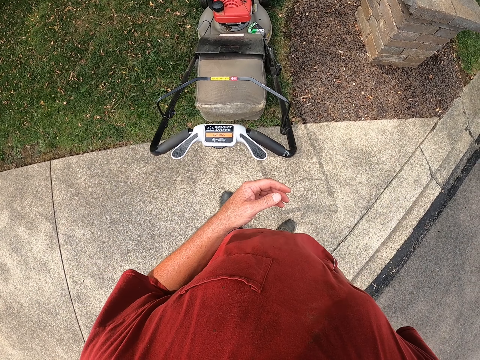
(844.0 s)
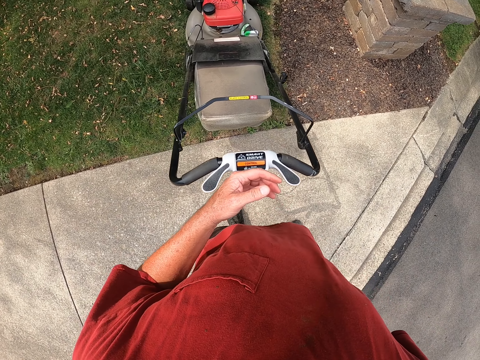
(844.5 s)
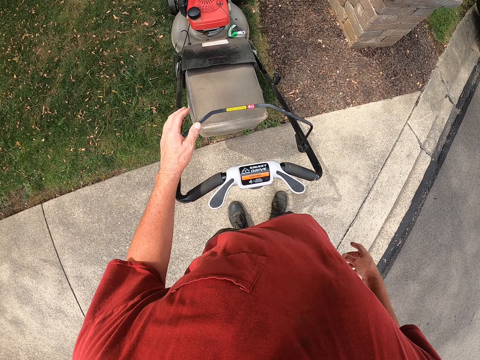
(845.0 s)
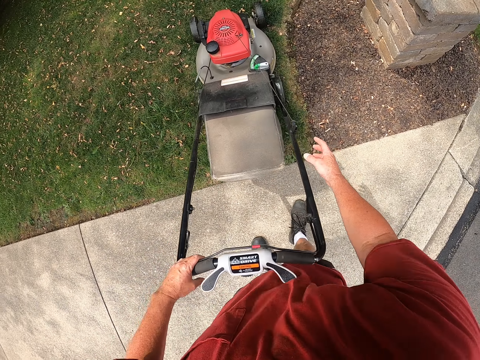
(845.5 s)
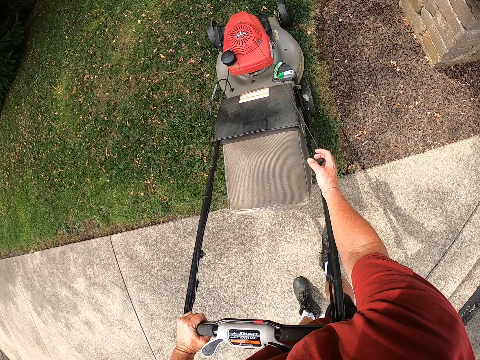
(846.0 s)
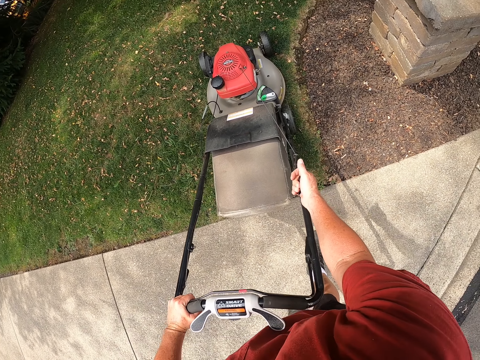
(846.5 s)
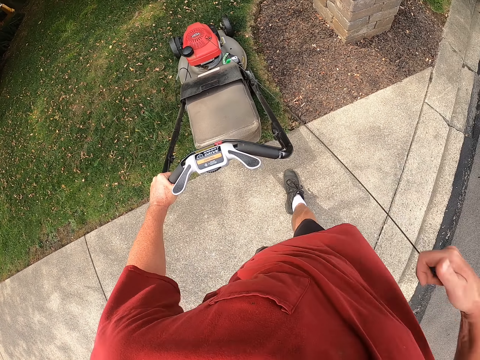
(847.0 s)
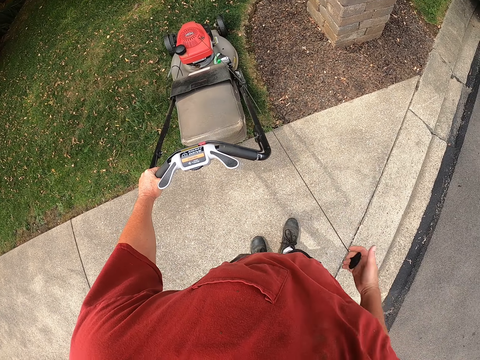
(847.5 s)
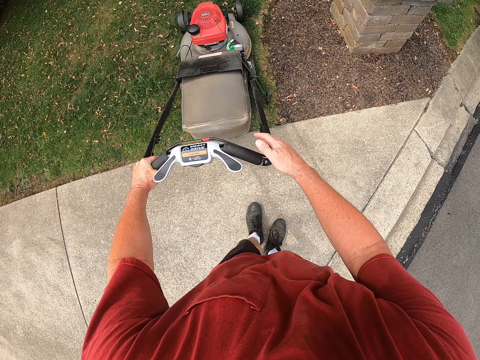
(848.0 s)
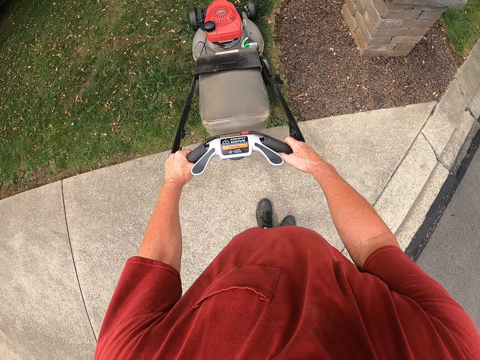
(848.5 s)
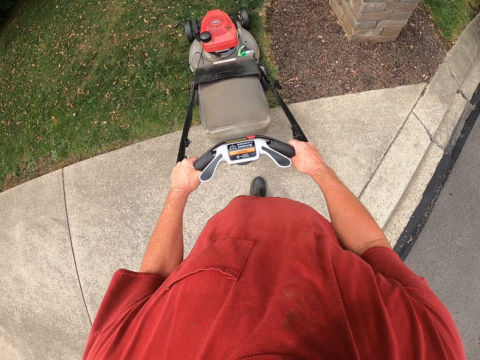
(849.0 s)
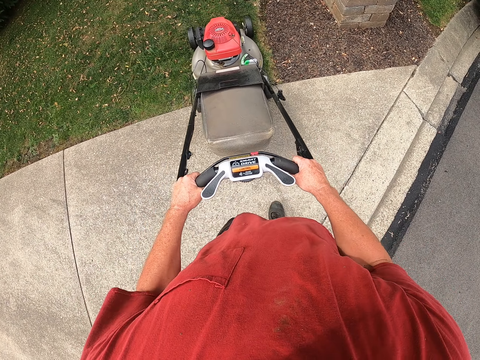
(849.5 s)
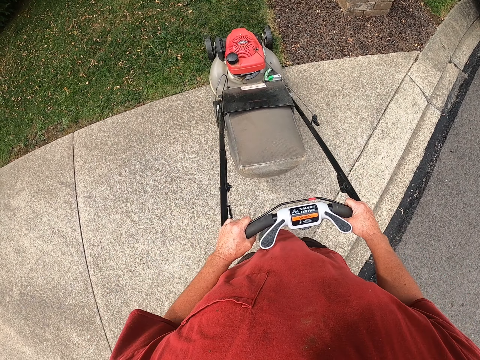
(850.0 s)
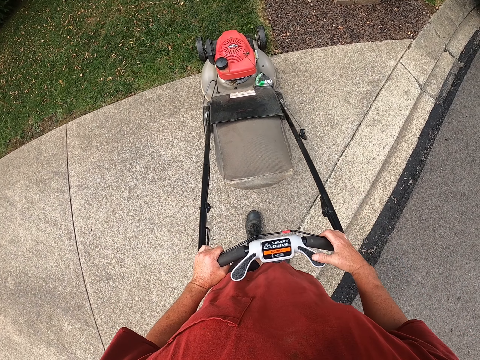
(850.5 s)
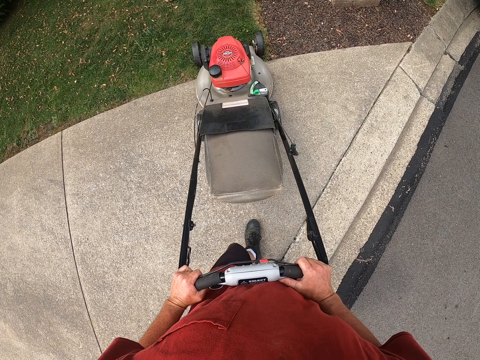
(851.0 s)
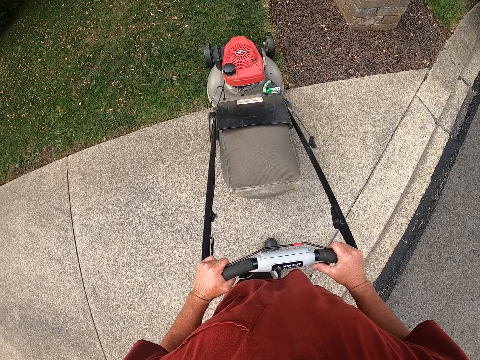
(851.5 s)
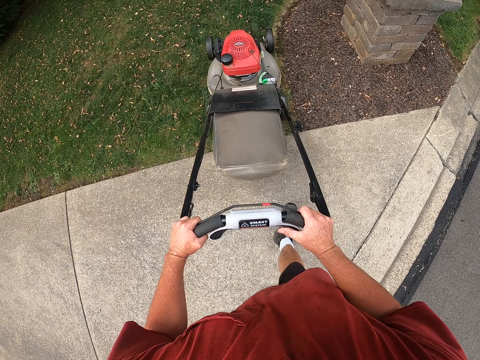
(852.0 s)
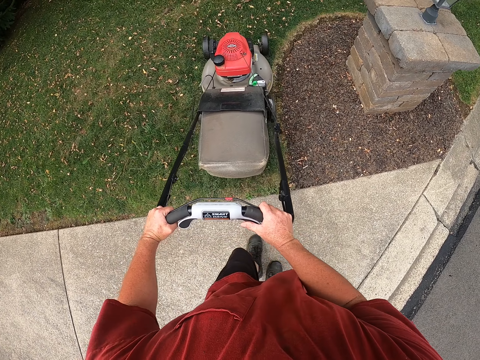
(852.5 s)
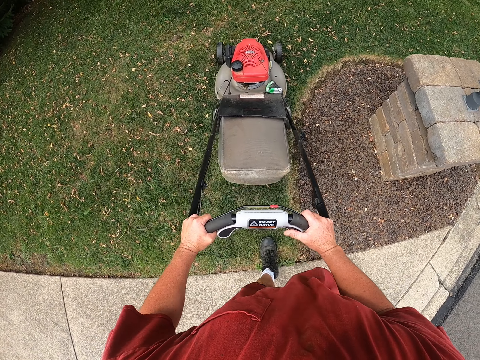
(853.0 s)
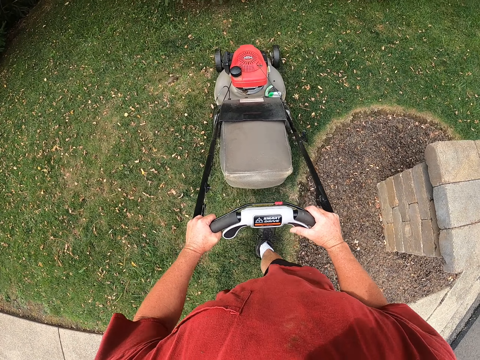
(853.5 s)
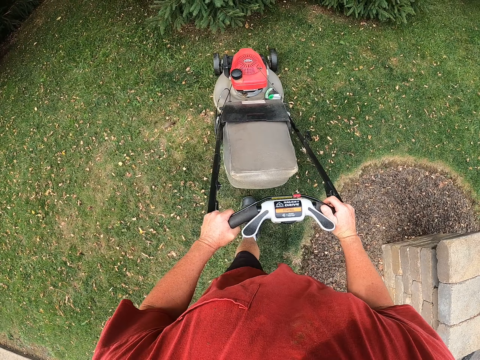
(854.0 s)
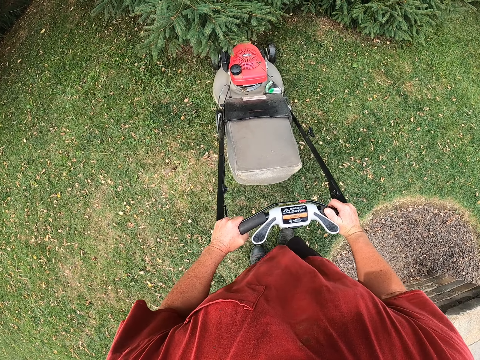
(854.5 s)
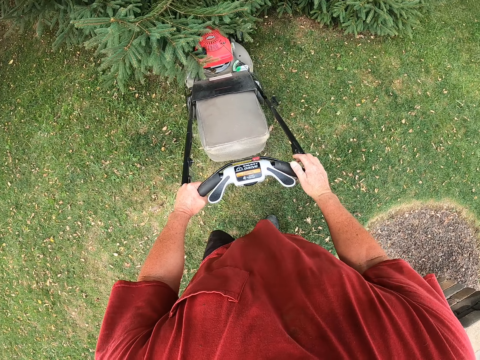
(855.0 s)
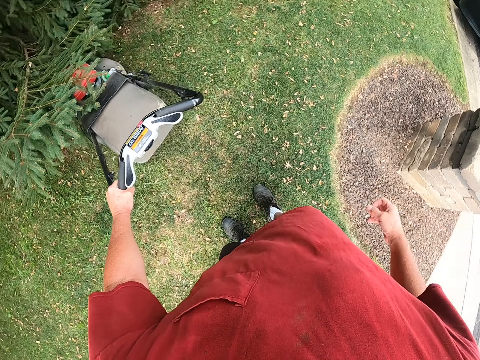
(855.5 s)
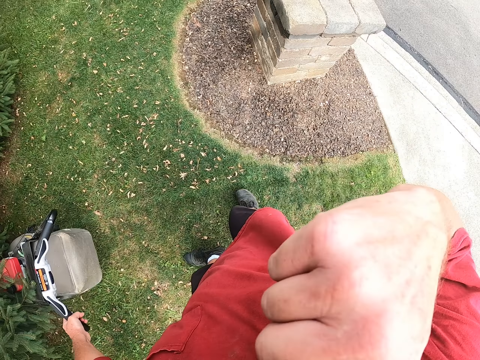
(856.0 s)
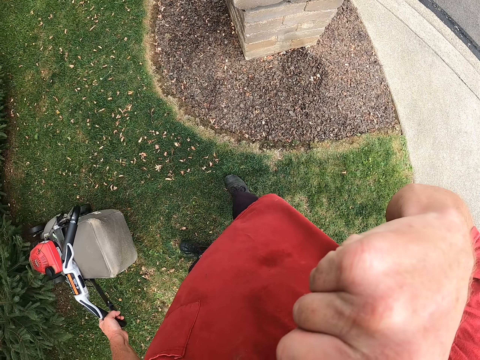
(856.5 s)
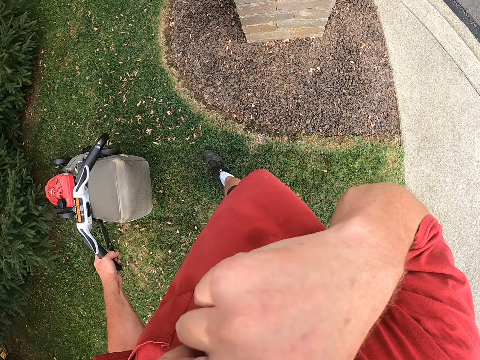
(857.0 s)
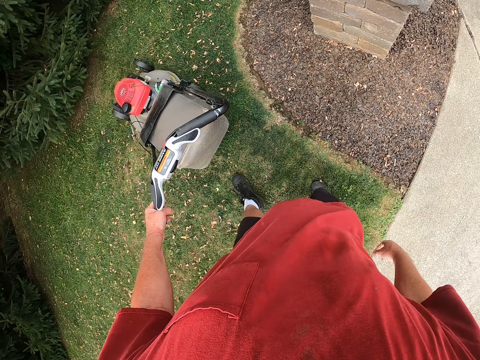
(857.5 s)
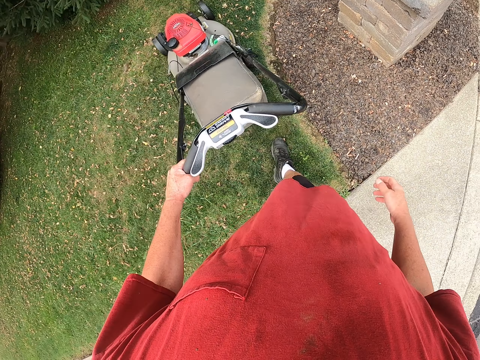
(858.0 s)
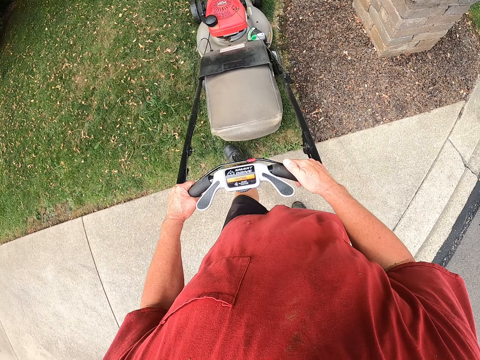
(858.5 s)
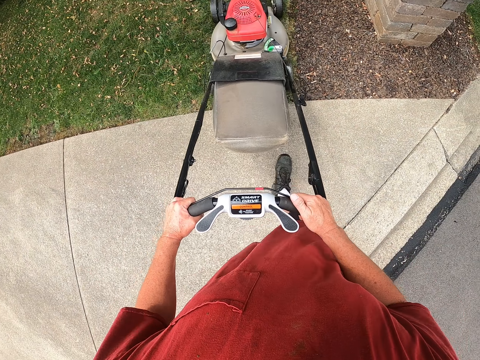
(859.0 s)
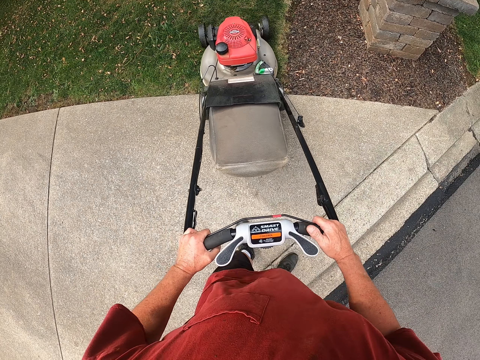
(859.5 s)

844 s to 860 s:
The camera wearer pulls the lawn mower. They take the lawn mower handle. They start the lawn mower engine. They mow the grass using the lawn mower. They drive the lawn mower. They cut the grass with the lawn mower.

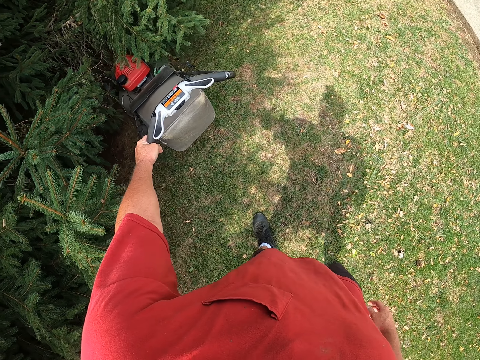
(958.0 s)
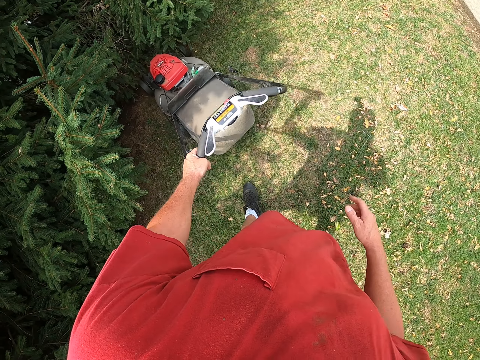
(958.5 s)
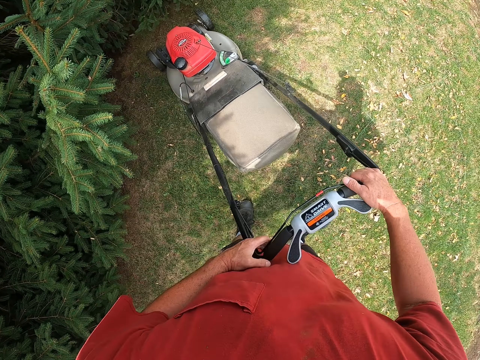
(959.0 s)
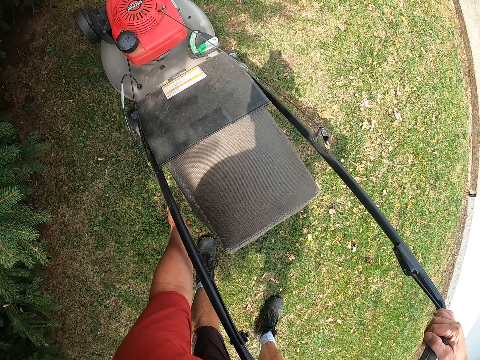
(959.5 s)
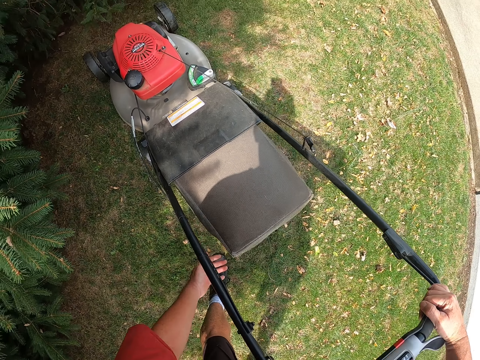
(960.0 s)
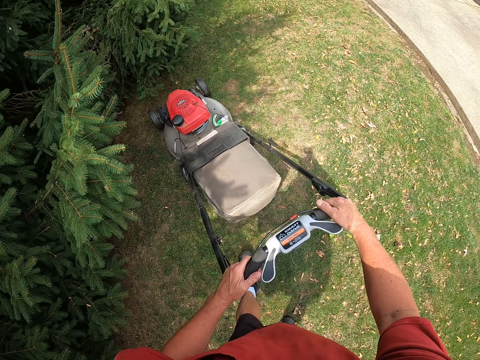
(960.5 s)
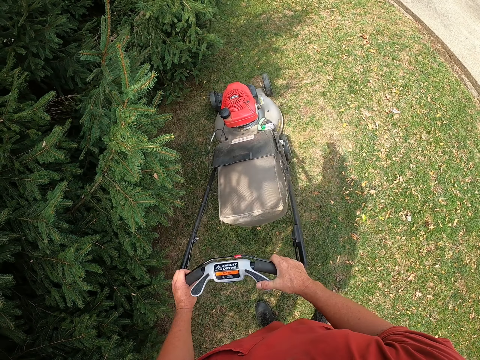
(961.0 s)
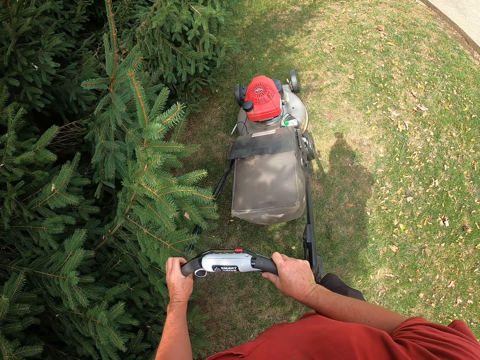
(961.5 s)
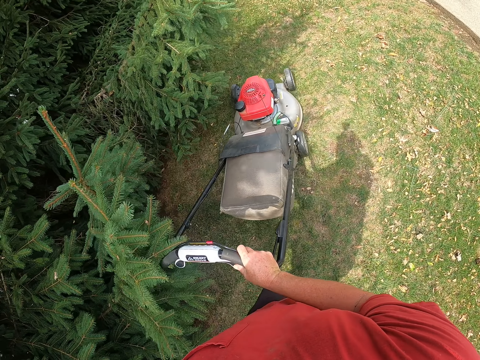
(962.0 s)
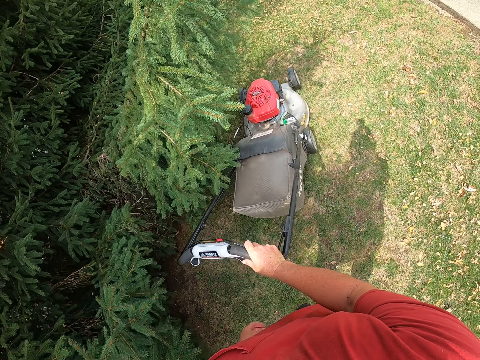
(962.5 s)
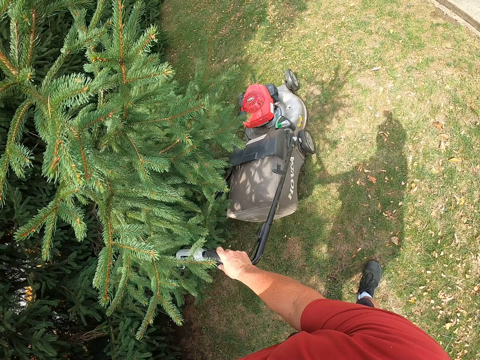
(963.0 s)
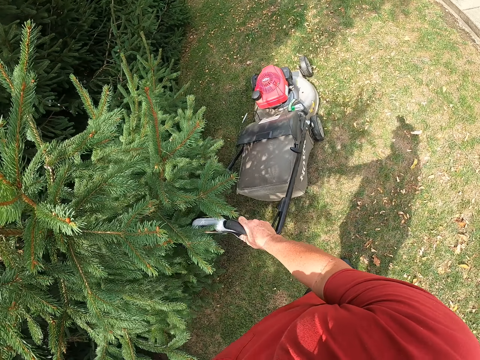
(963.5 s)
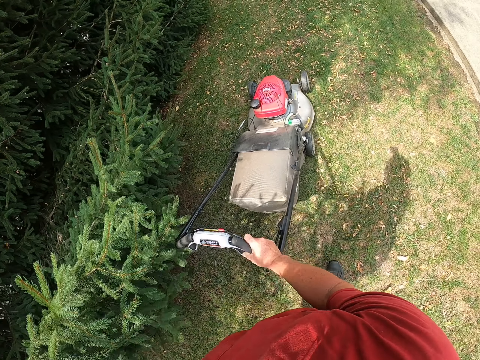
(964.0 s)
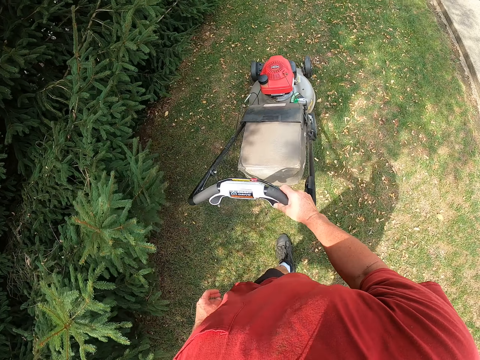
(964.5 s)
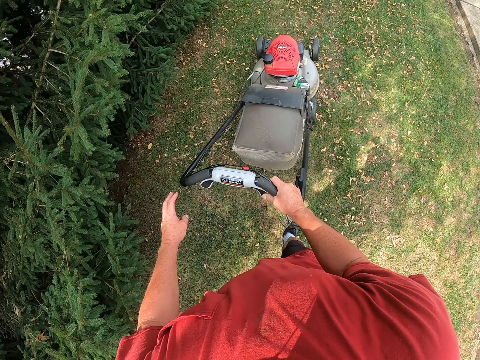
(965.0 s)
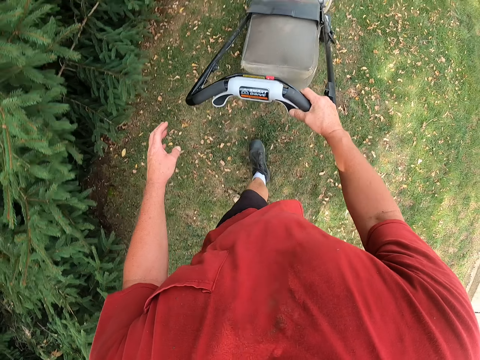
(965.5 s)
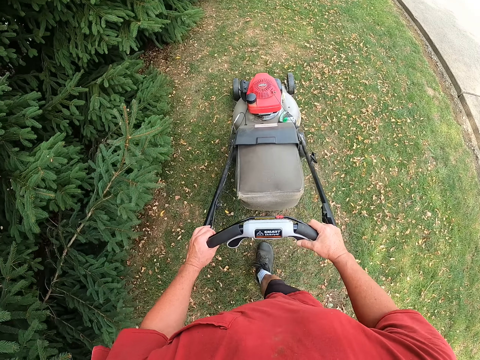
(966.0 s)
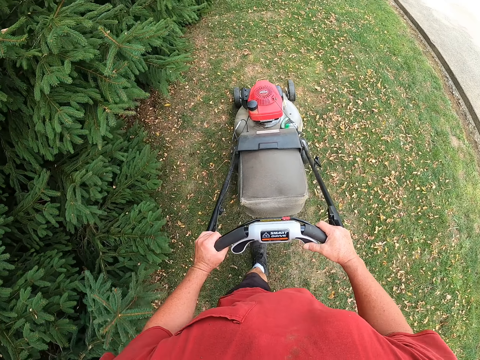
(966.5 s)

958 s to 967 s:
The camera wearer checks the lawn mower. They fix the lawn mower. They cut grass with the lawn mower.
